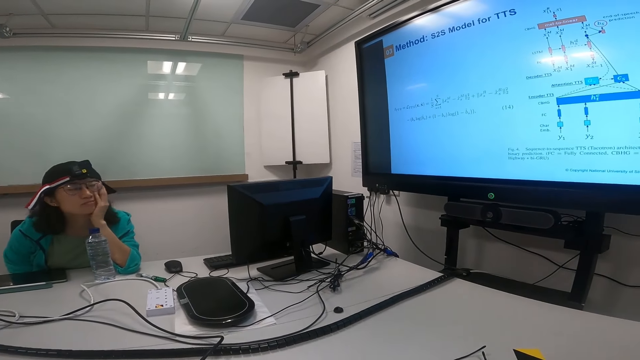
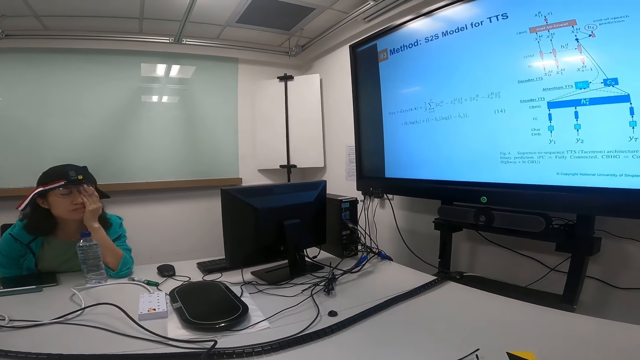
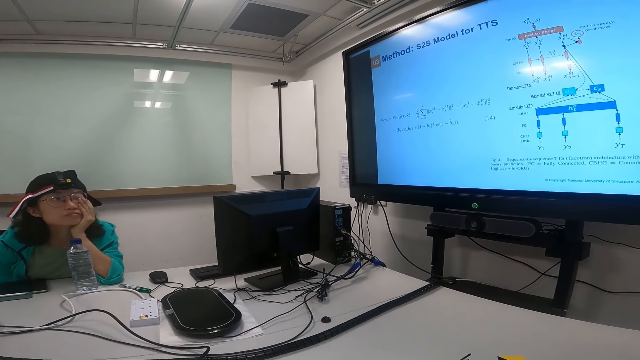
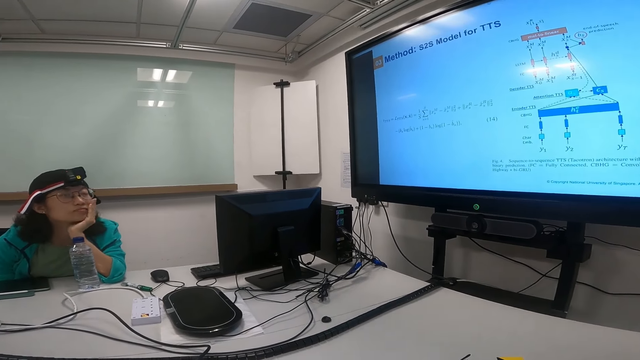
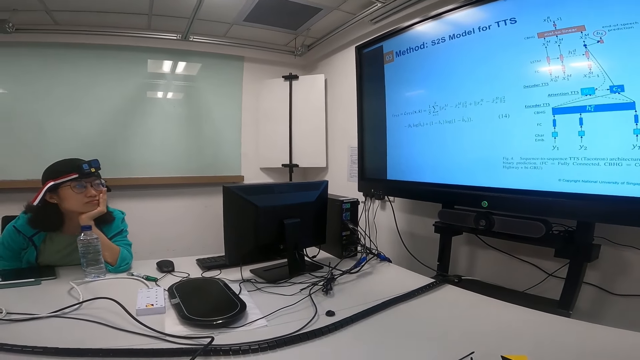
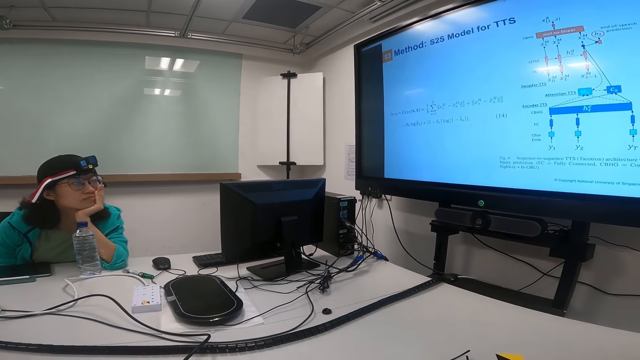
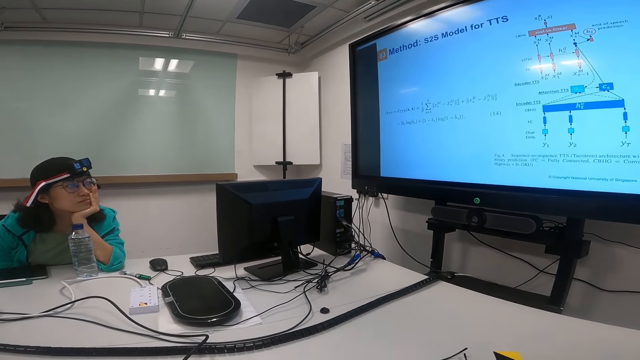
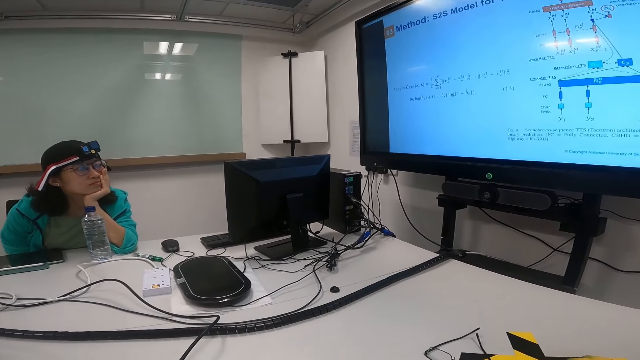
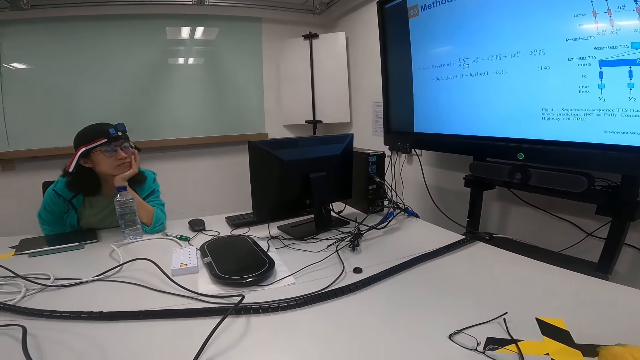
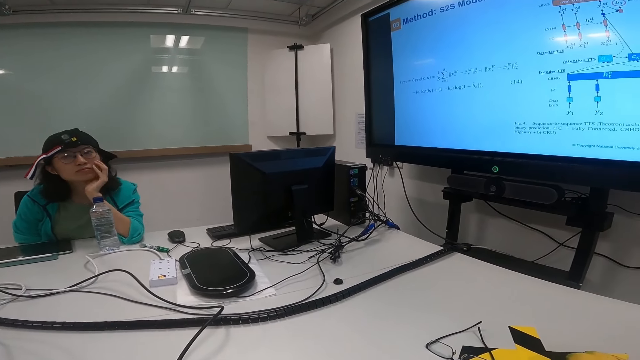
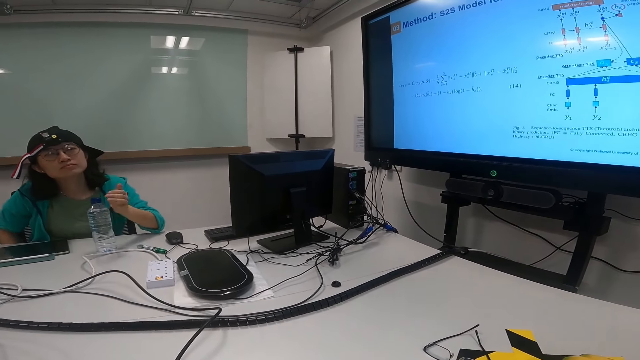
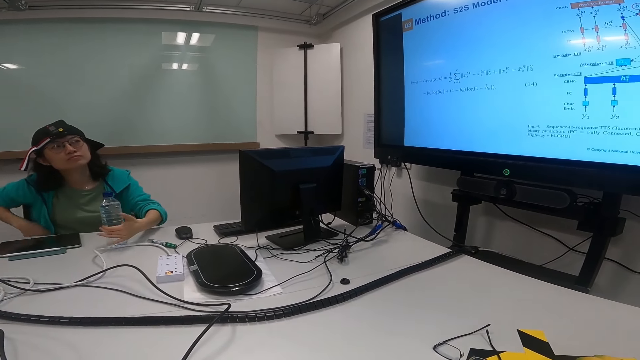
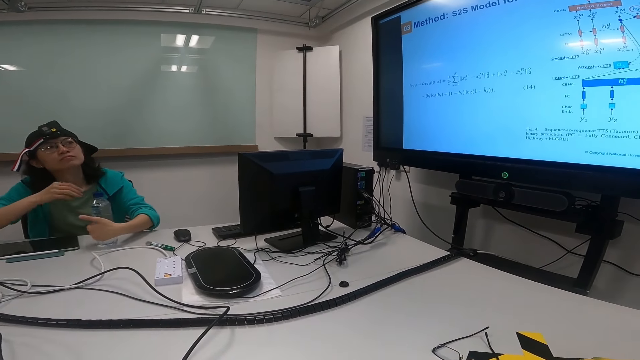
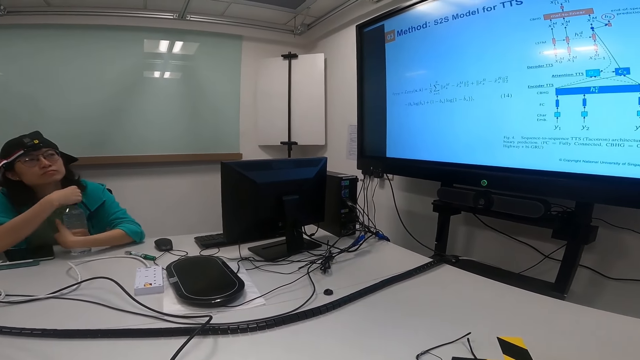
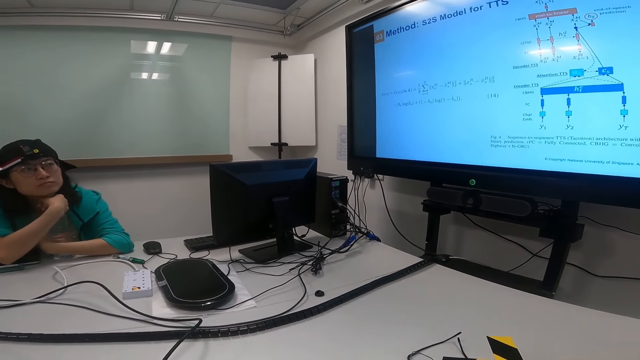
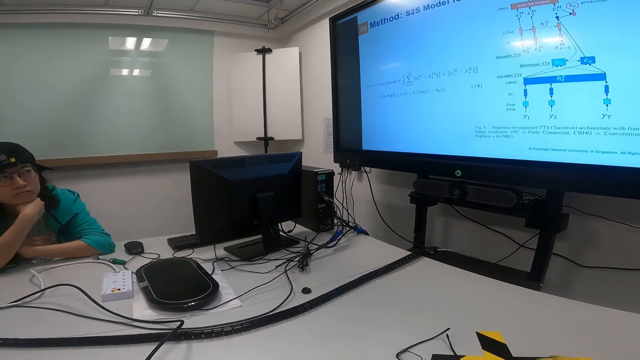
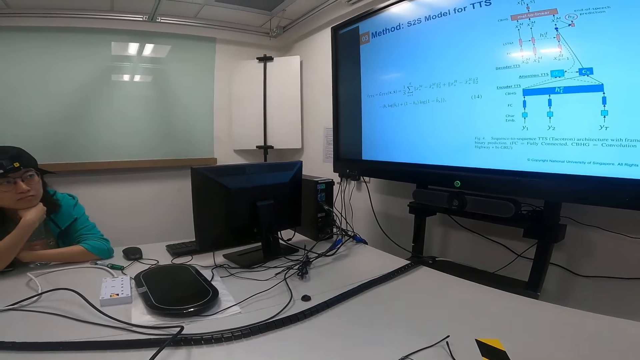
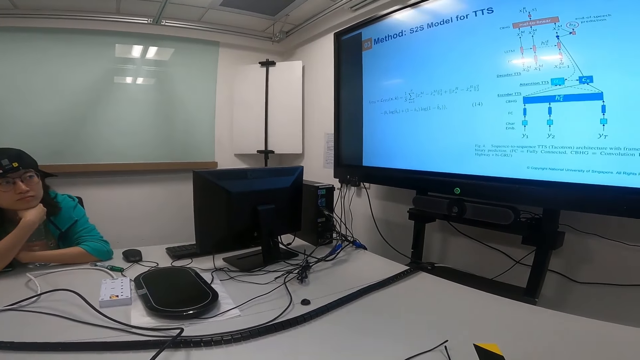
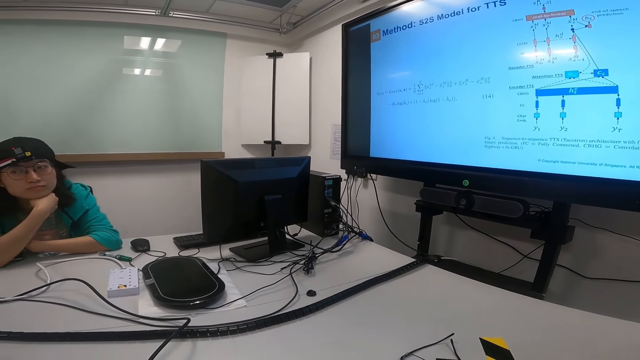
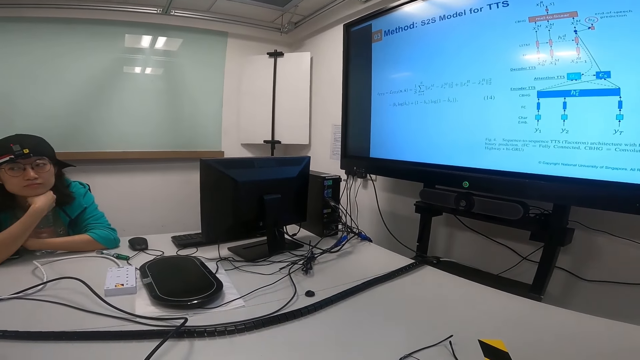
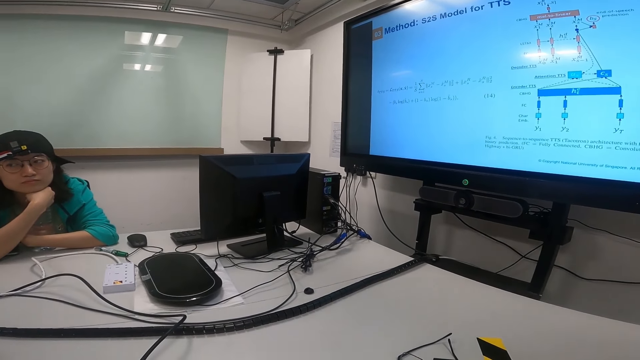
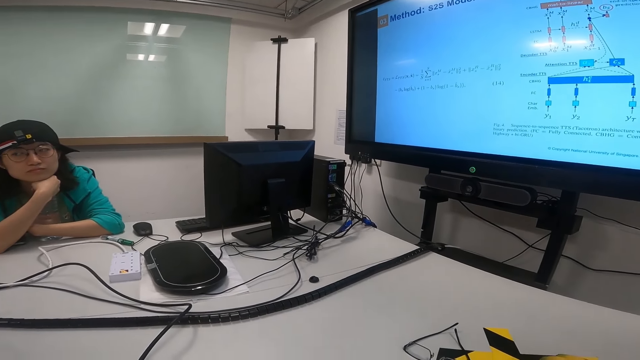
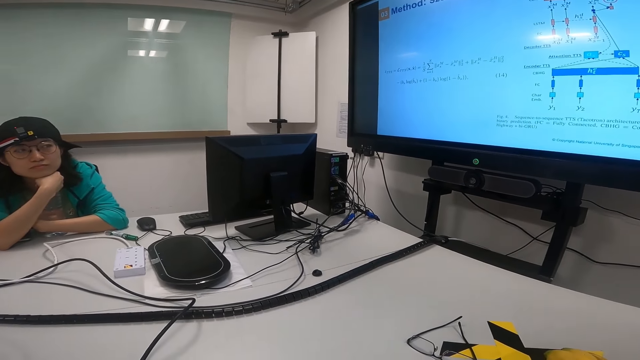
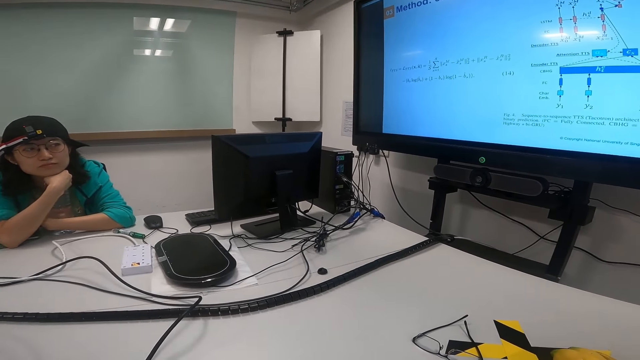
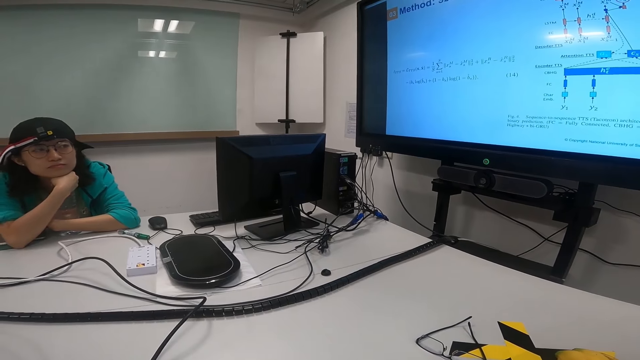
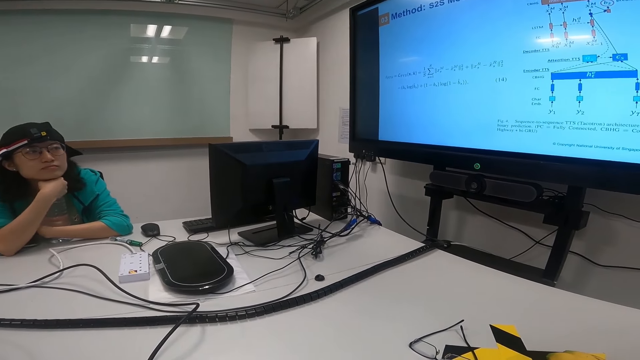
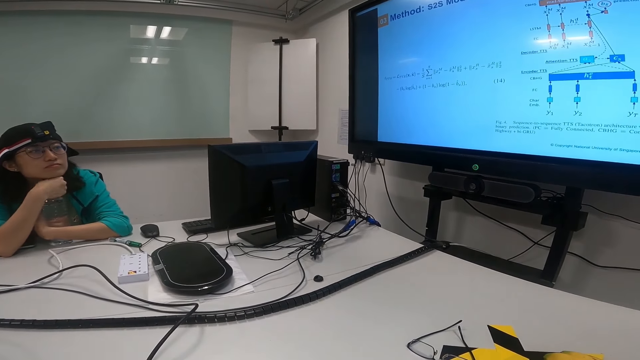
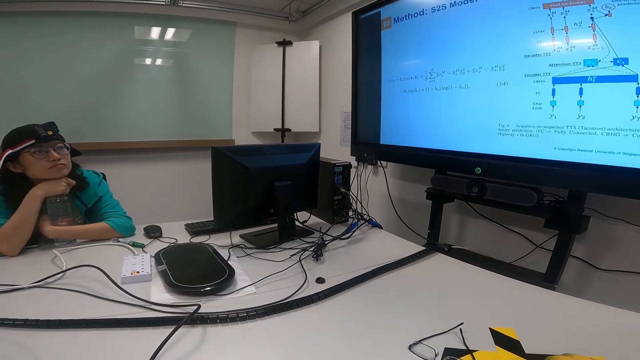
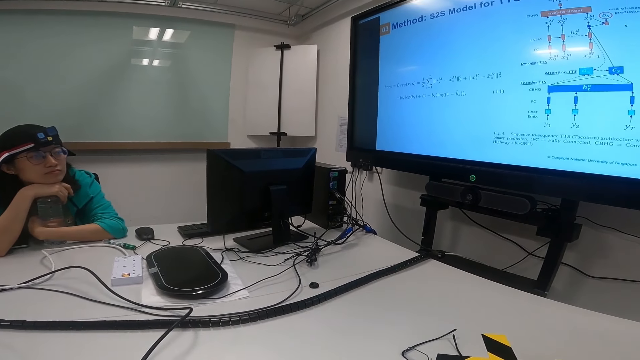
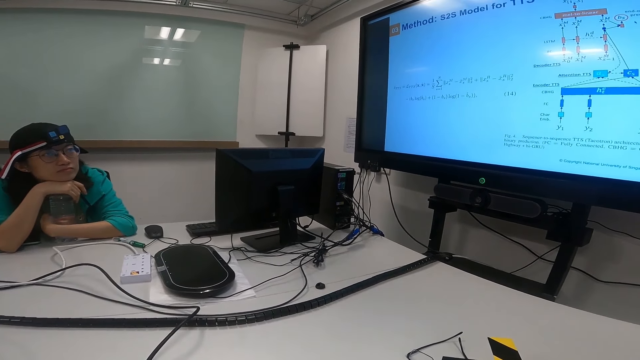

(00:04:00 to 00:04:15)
The camera wearer looks at the screen. A lady touches her face. The lady moves her hand. The lady holds the bottle. The camera wearer looks at the screen. The lady looks at someone. The lady looks at the screen.

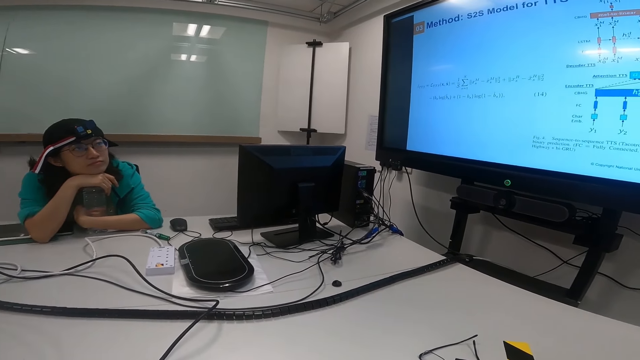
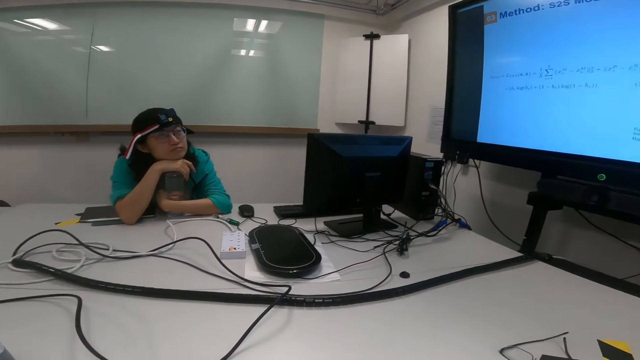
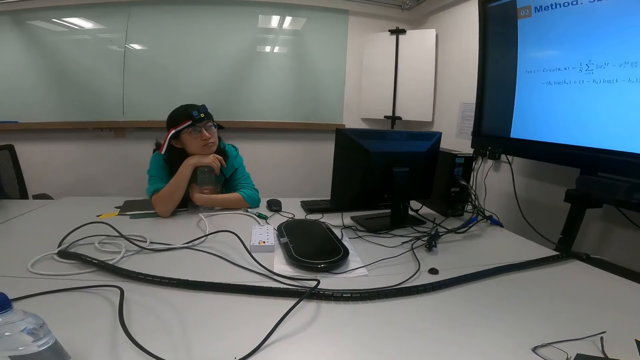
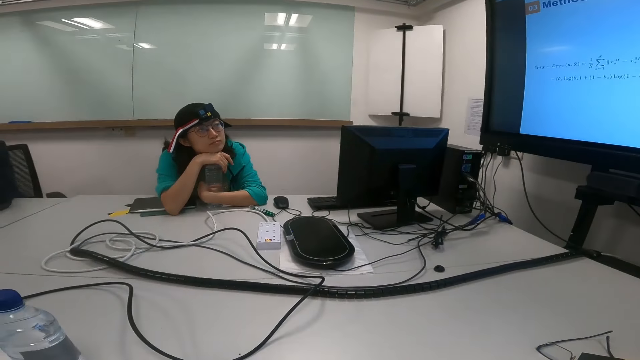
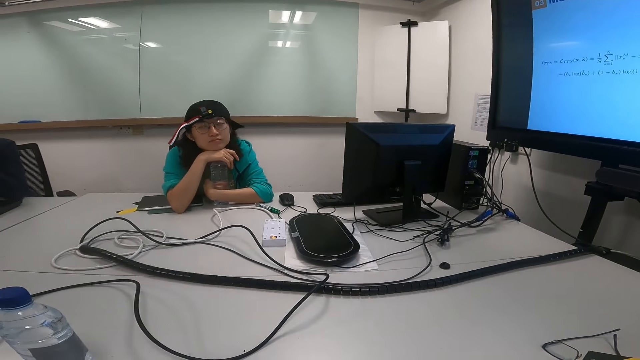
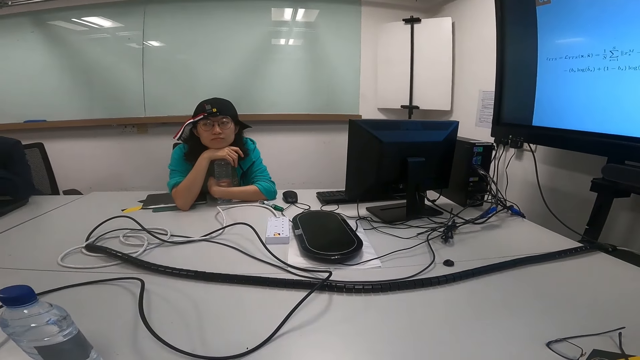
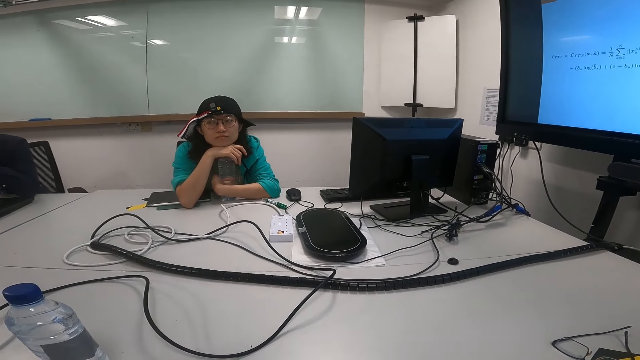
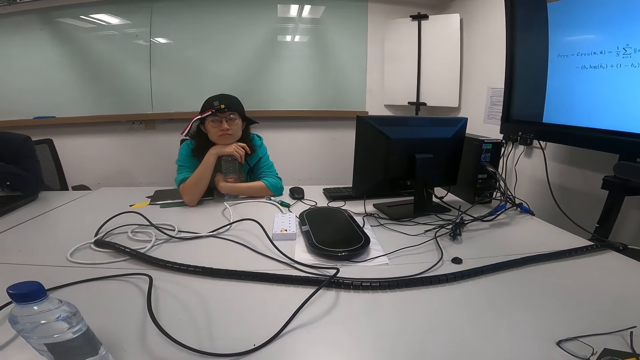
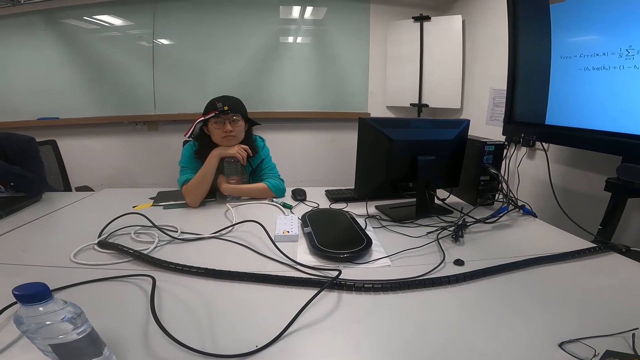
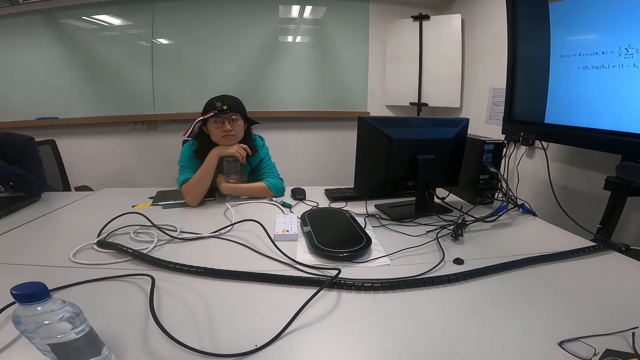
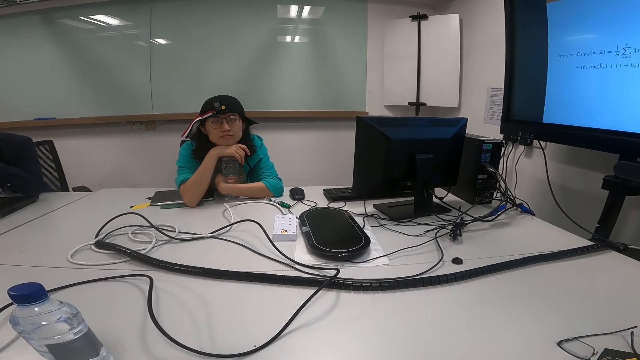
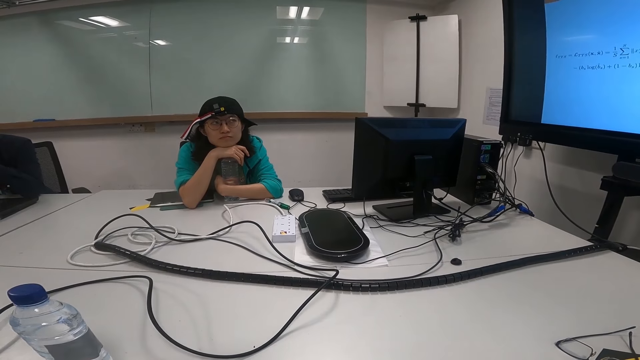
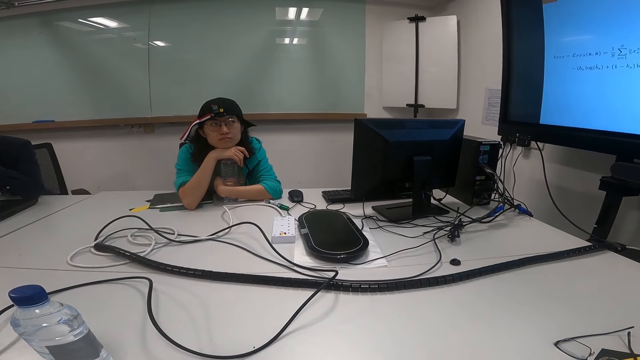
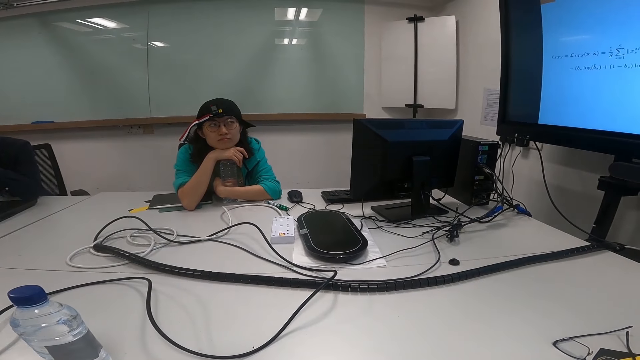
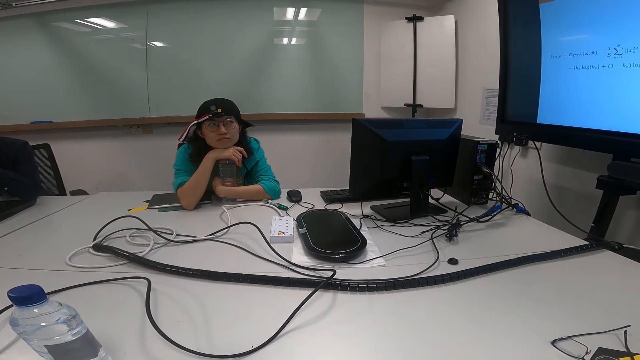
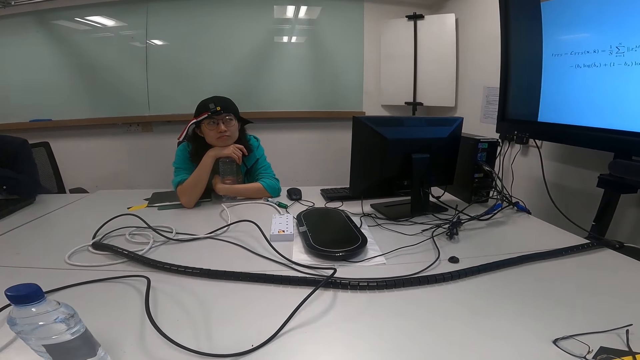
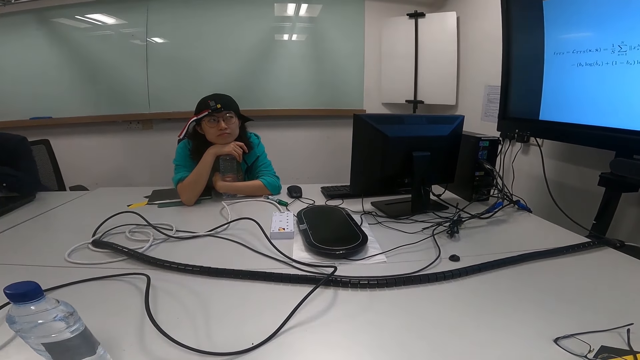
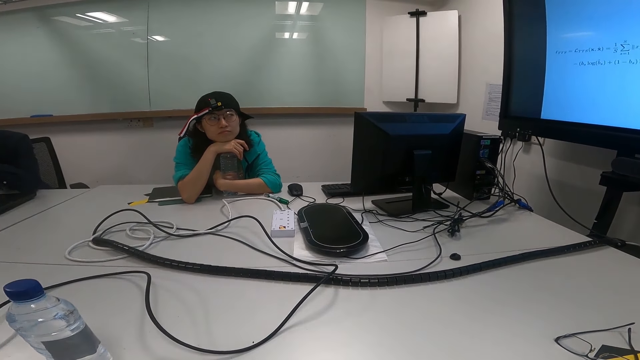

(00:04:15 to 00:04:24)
A lady looks at someone. The camera wearer looks at the lady. The lady looks at the screen.
